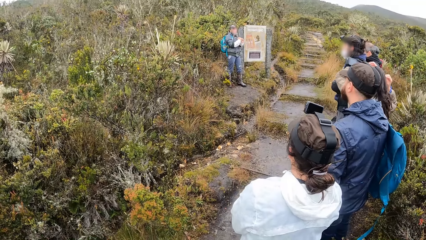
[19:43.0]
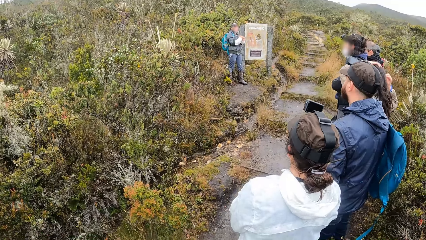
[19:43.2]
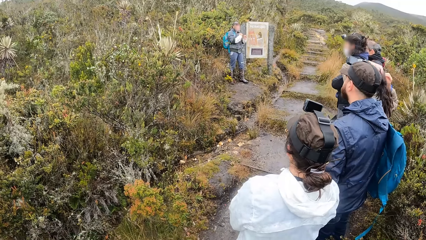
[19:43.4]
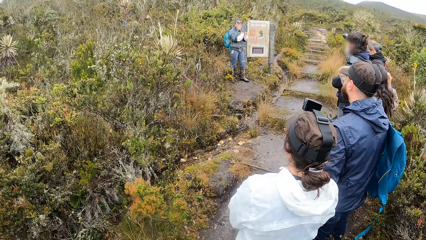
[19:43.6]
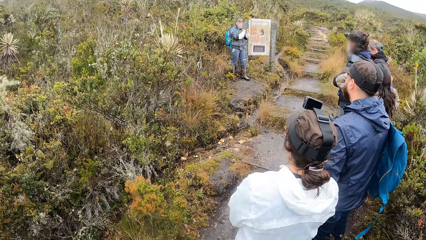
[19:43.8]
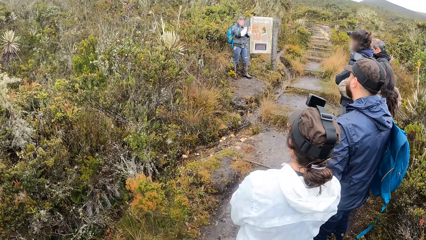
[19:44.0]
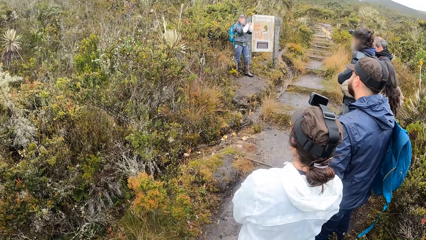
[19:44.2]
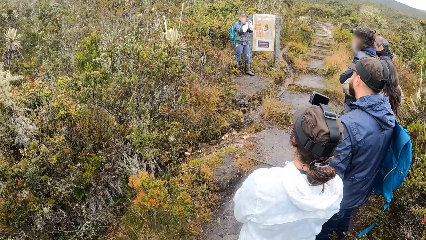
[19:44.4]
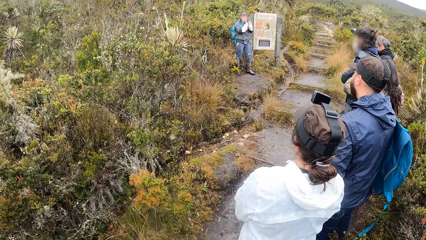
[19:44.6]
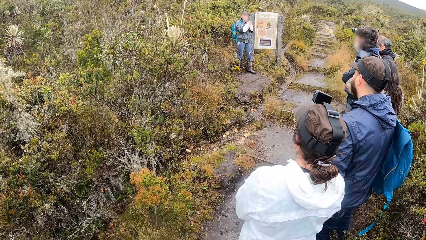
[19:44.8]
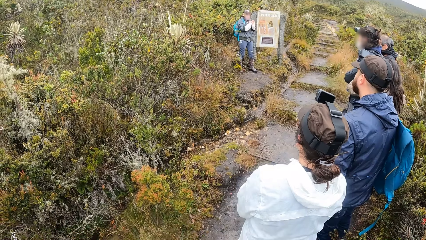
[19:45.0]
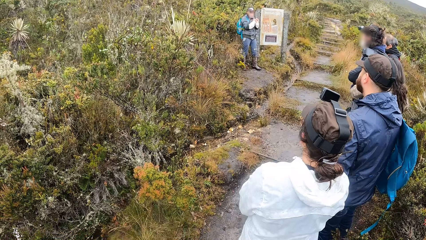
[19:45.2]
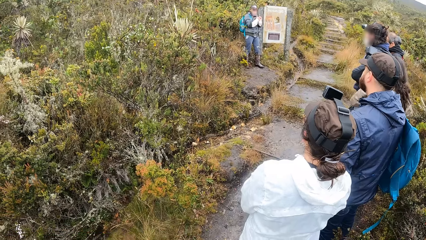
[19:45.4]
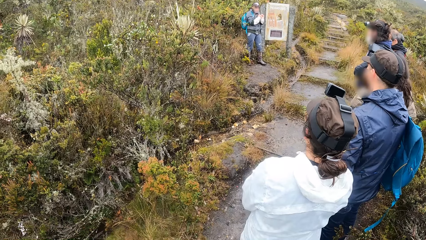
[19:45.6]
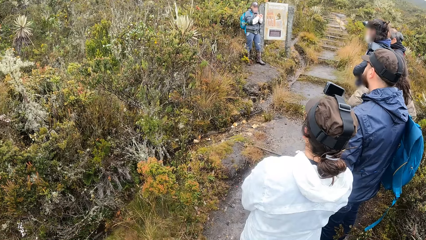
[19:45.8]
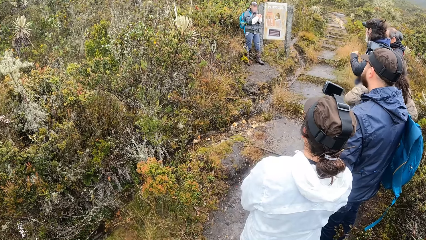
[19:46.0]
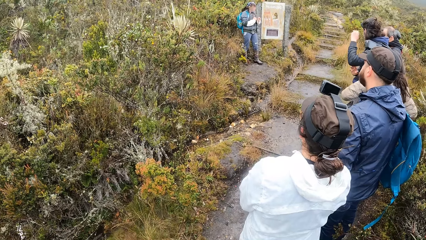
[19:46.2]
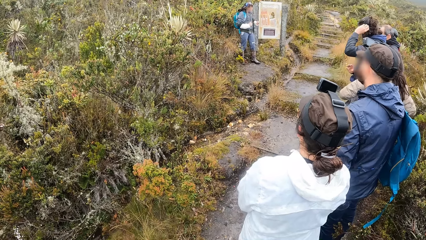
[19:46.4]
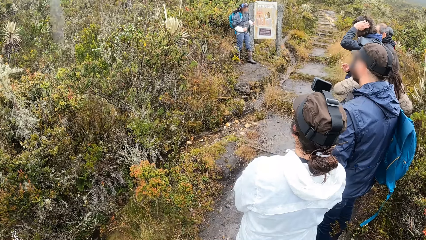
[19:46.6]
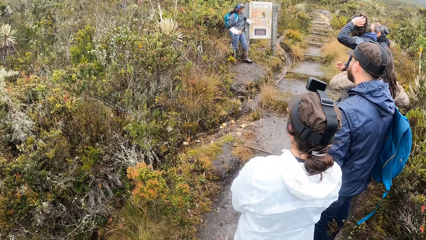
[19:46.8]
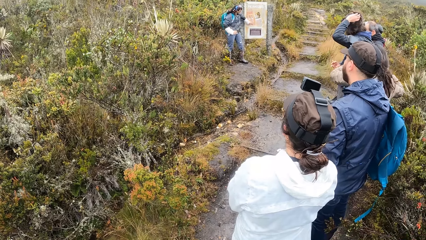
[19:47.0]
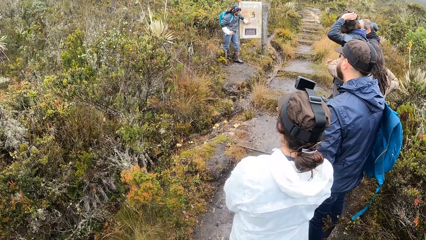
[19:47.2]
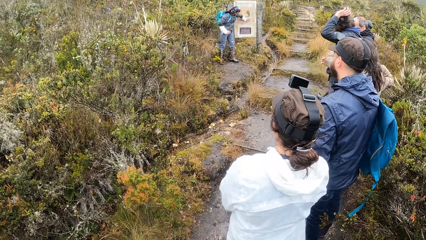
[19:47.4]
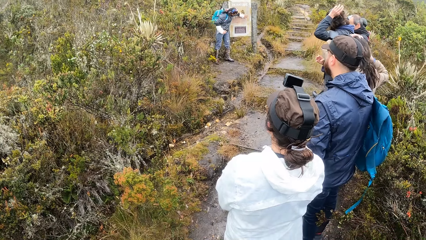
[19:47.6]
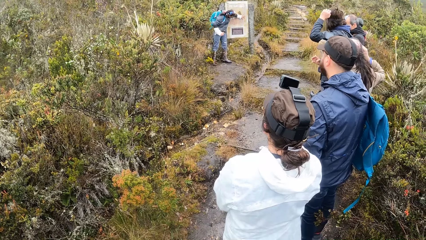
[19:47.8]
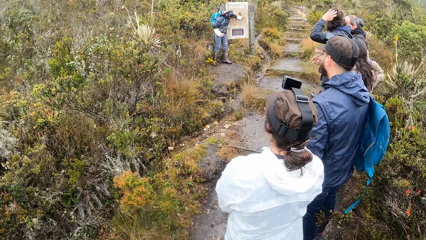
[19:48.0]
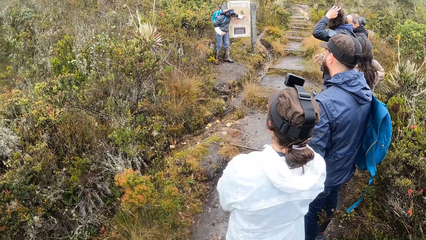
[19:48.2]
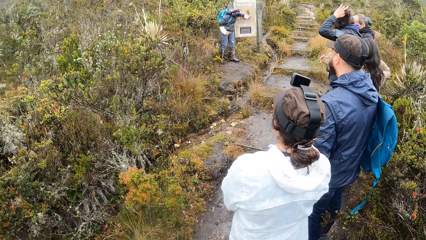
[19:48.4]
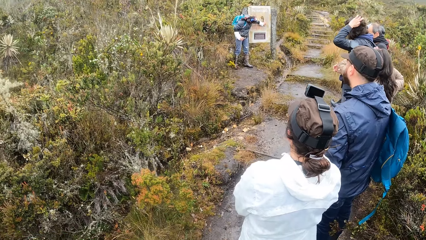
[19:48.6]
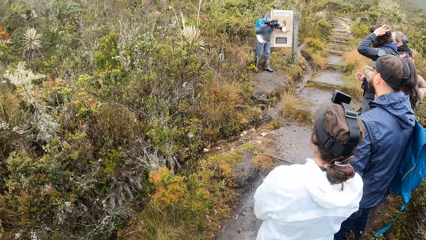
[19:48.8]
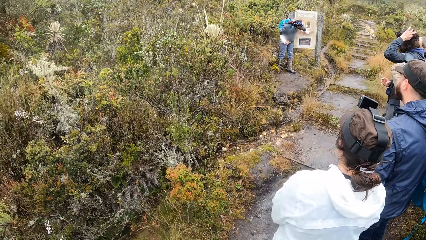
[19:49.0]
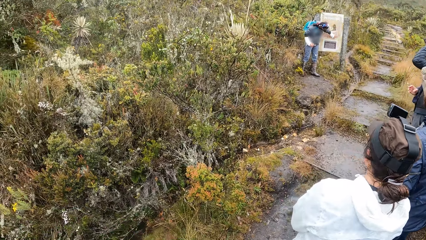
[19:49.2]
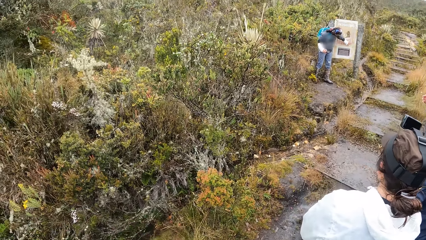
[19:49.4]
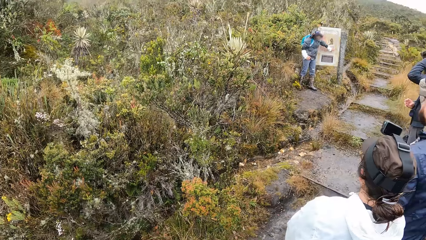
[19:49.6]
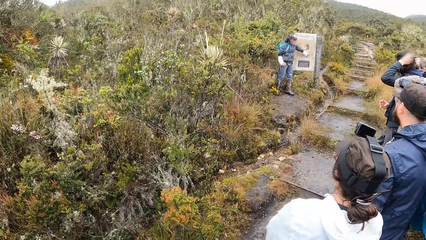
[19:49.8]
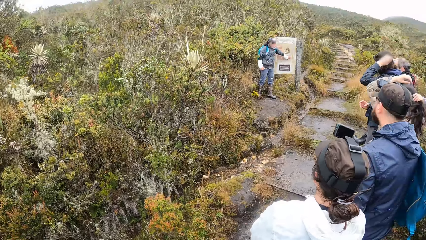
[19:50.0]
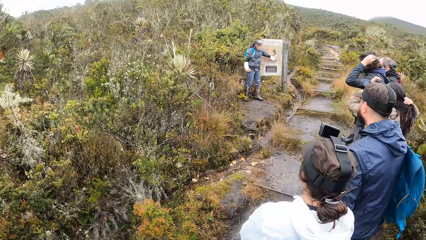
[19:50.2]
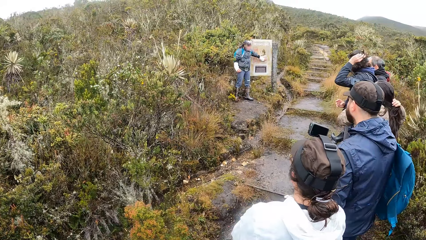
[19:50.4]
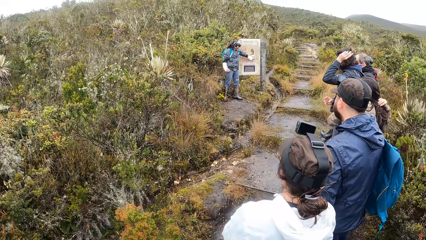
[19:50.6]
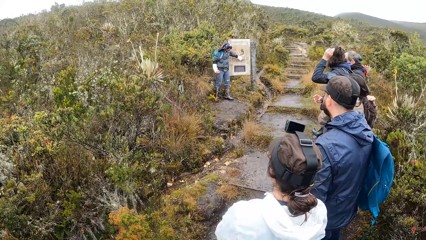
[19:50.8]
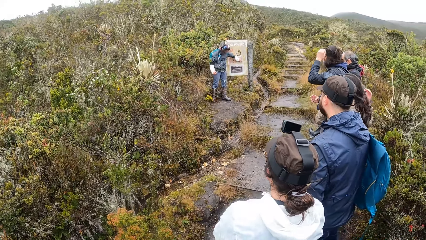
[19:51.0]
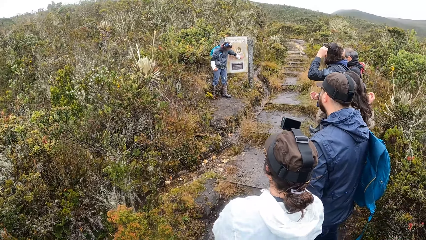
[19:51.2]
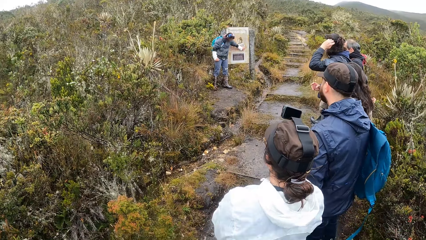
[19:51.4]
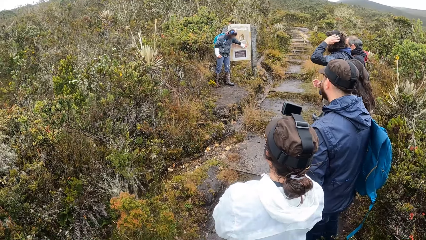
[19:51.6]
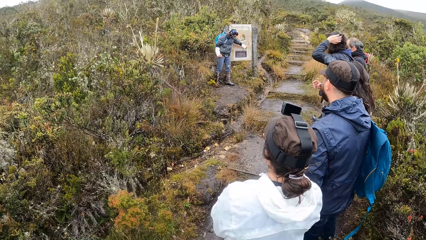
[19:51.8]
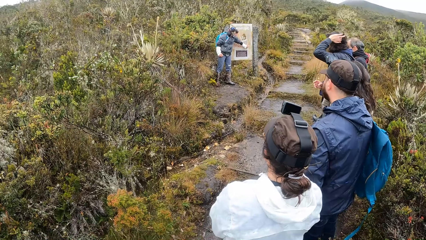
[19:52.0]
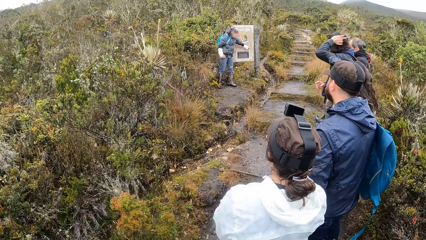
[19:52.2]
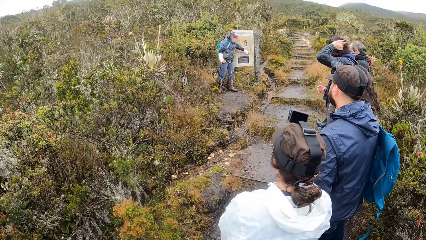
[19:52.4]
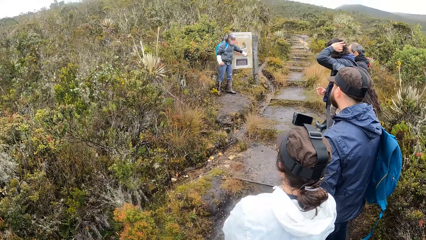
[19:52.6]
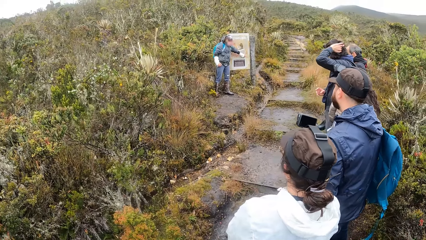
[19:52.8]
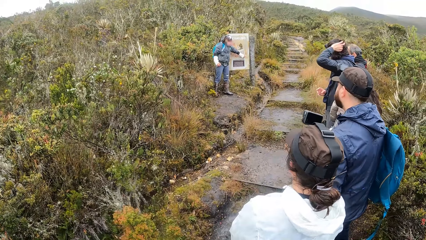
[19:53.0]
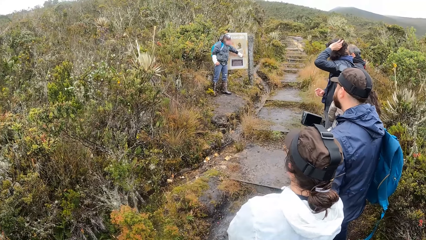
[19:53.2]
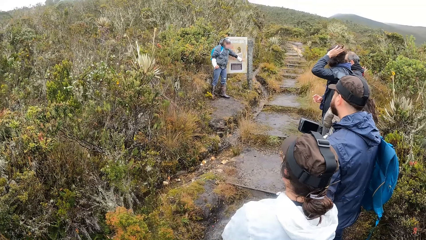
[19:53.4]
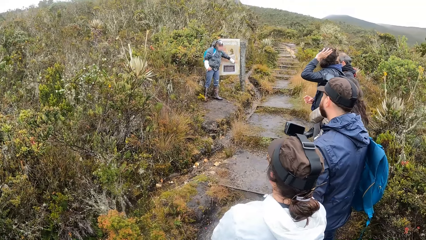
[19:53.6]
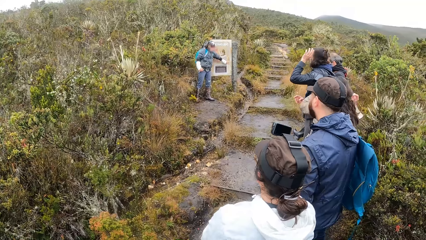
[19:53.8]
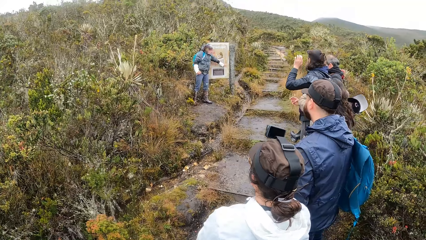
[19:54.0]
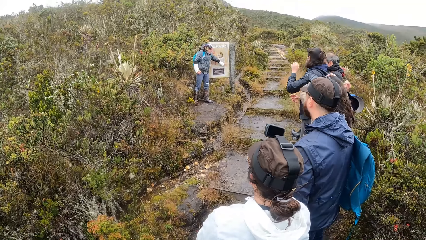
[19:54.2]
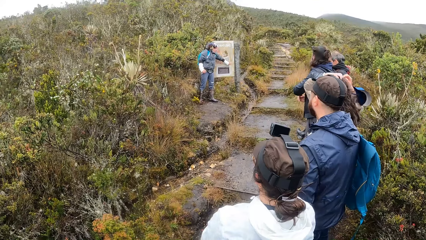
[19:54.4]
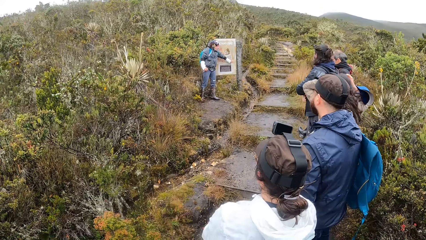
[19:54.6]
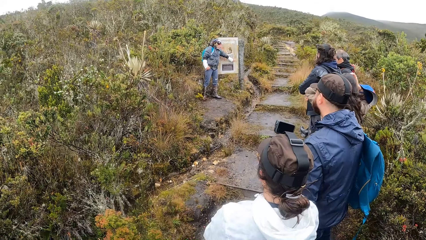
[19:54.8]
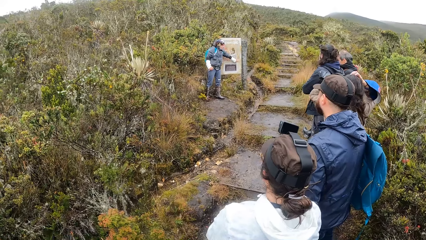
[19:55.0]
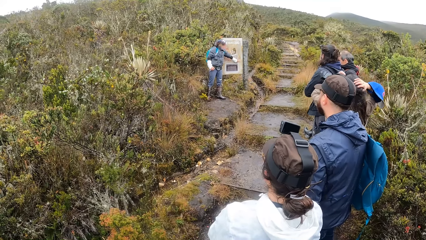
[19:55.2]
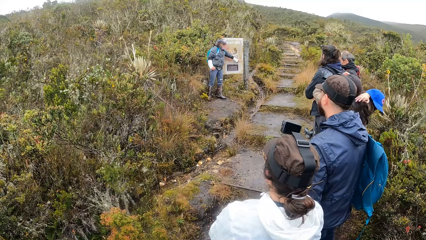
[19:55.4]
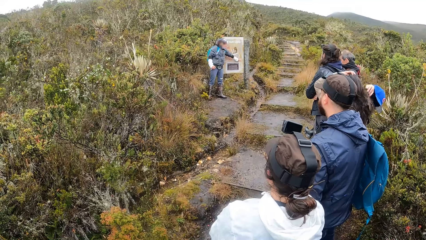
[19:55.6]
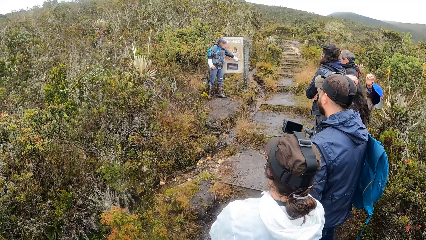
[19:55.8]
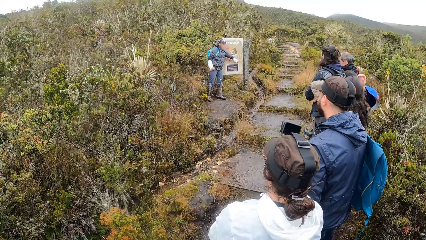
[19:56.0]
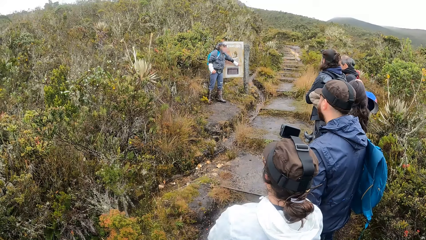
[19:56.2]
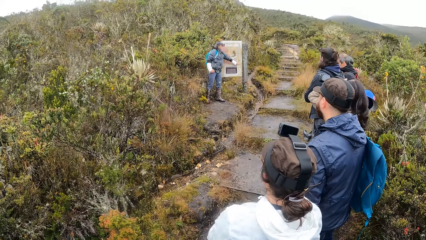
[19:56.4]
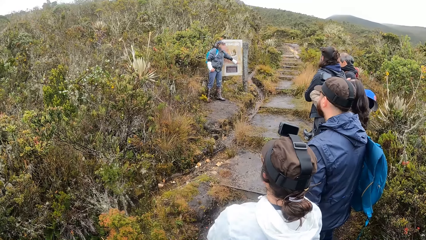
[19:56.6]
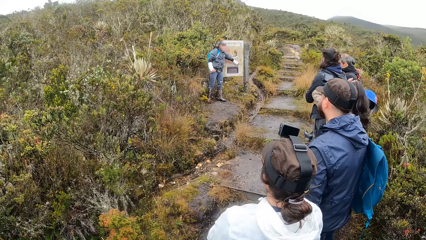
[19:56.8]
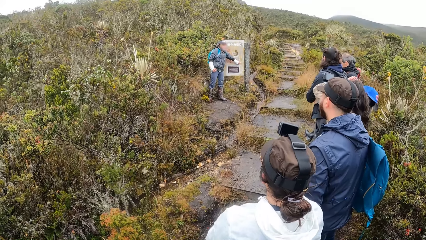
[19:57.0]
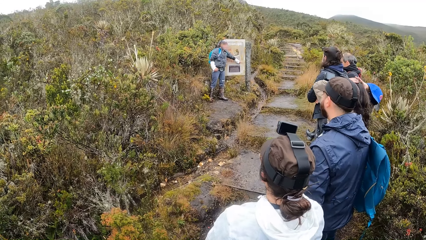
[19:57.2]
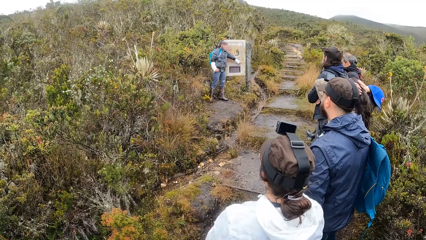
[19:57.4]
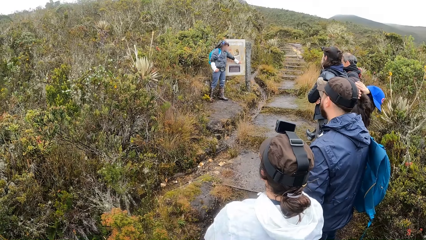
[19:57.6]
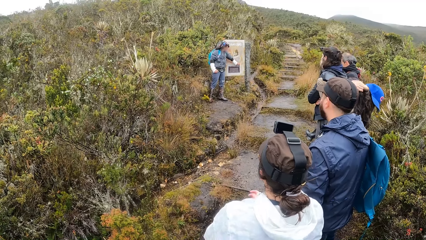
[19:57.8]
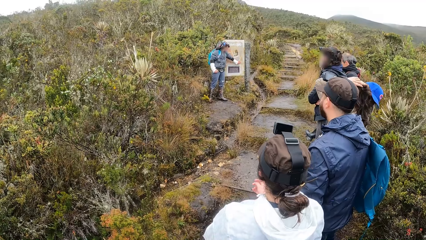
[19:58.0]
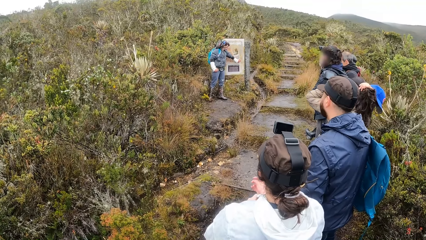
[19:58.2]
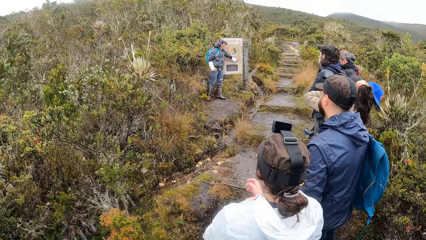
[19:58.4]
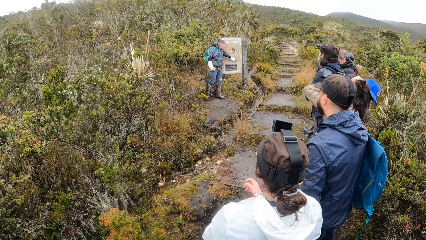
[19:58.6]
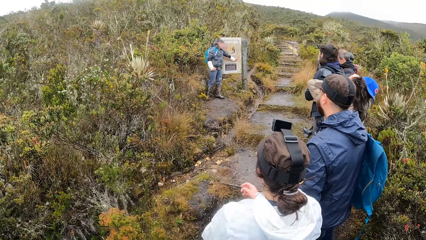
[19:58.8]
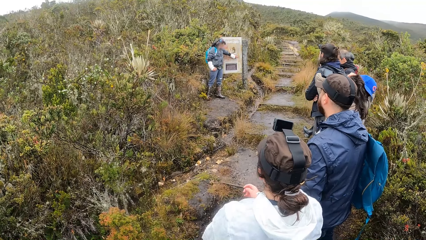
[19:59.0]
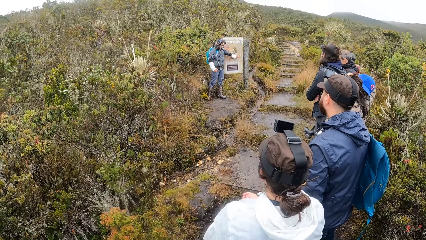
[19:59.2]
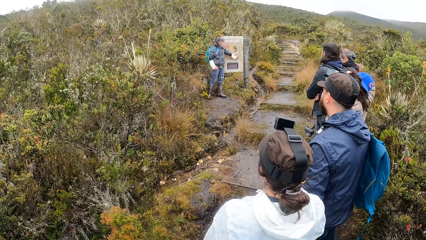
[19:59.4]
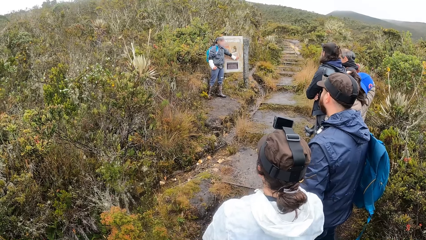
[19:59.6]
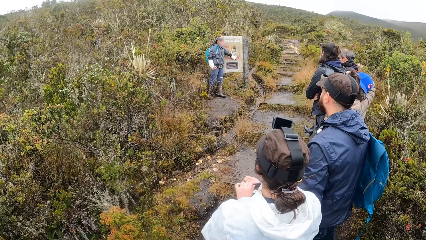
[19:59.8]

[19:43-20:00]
The camera wearer lifts the left hand. A man touches his head with his left hand. The camera wearer looks around. They stare at a person ahead.
